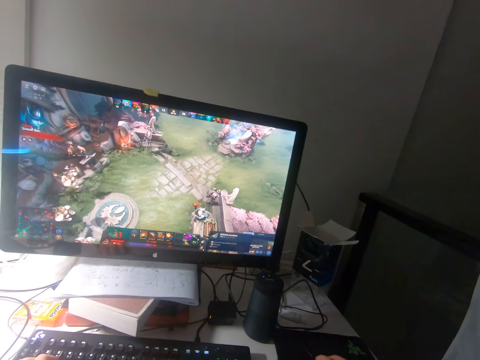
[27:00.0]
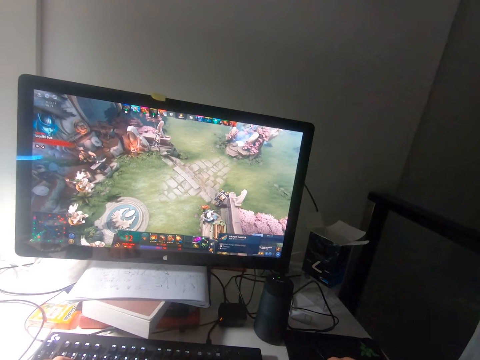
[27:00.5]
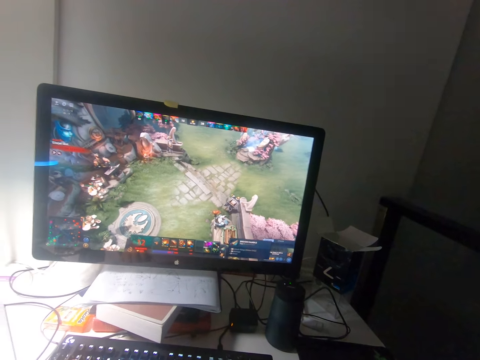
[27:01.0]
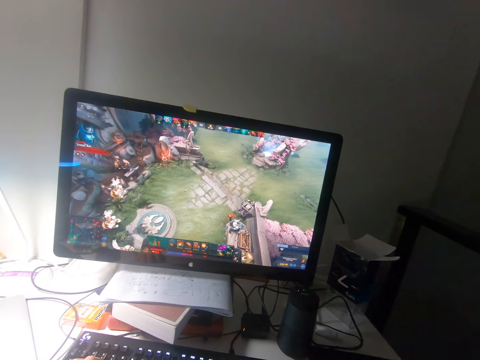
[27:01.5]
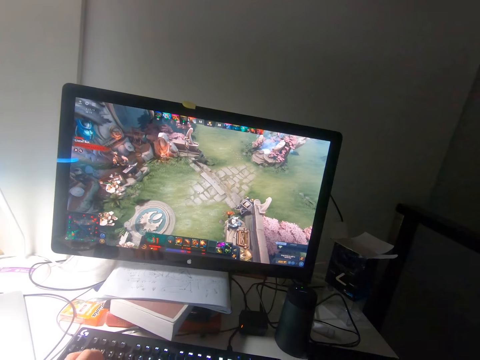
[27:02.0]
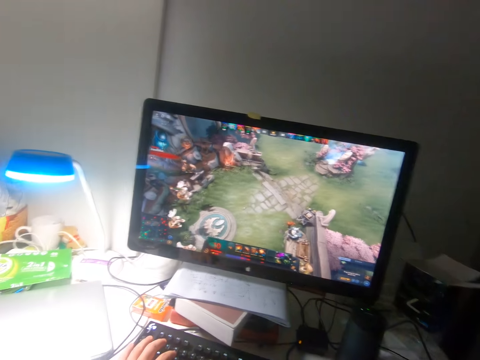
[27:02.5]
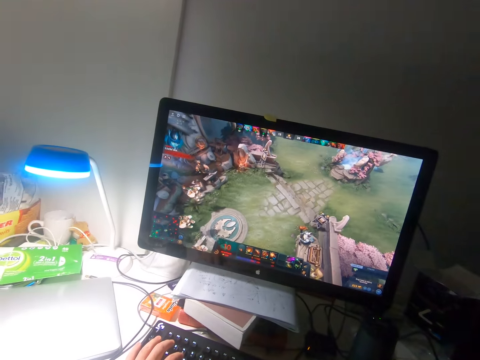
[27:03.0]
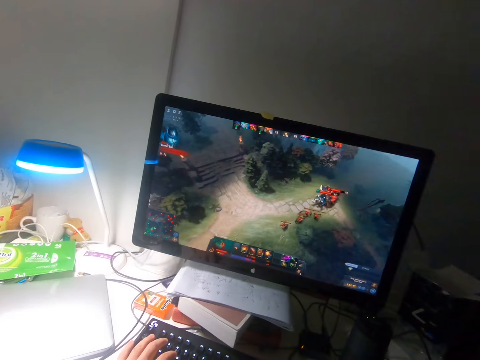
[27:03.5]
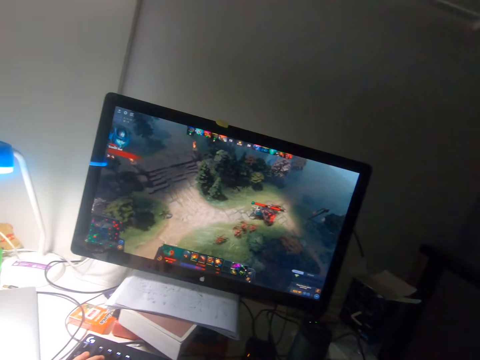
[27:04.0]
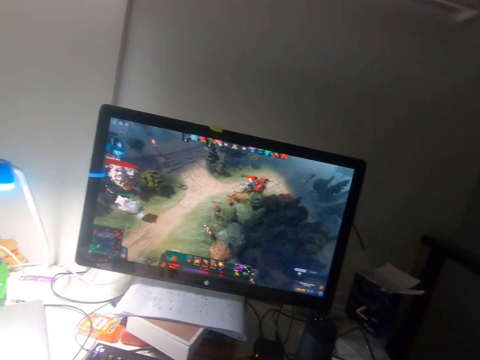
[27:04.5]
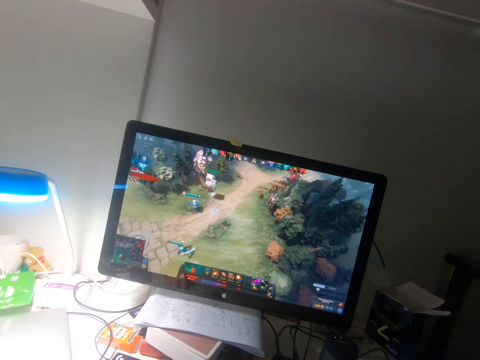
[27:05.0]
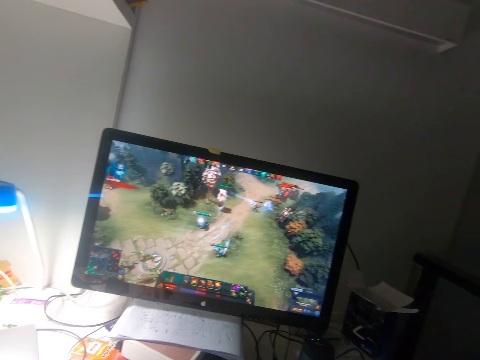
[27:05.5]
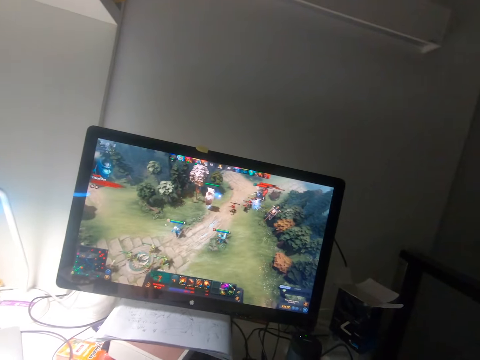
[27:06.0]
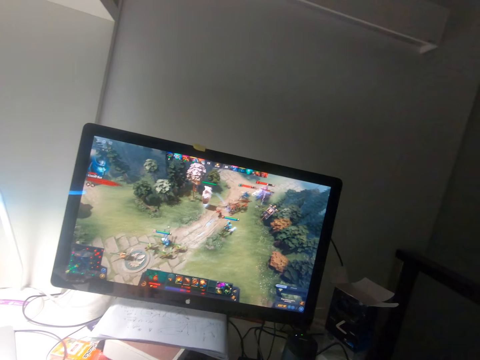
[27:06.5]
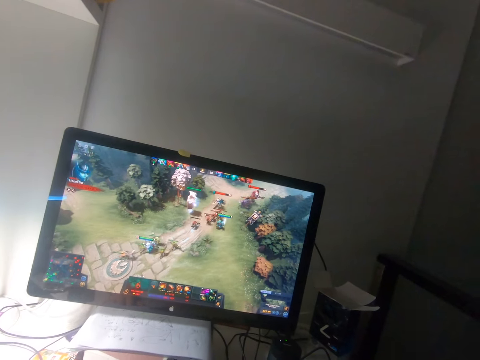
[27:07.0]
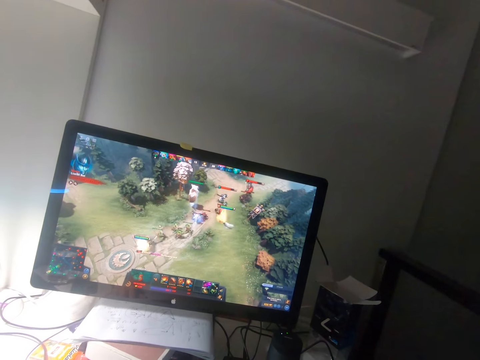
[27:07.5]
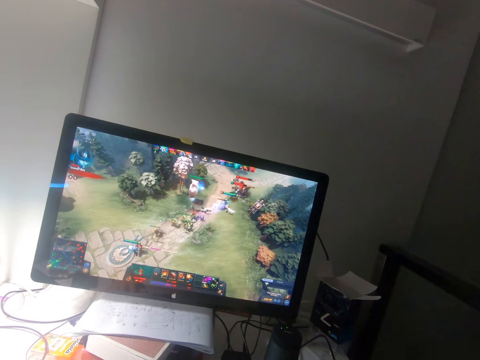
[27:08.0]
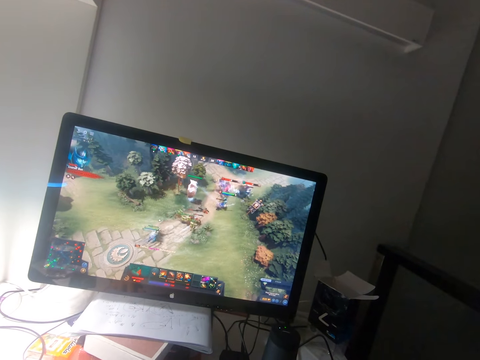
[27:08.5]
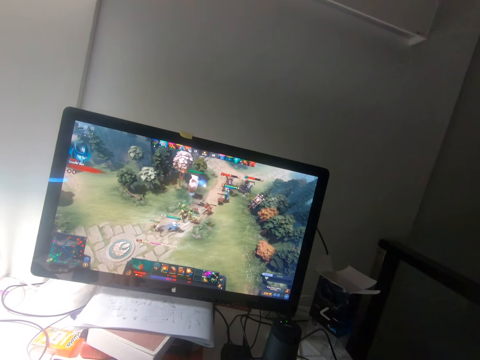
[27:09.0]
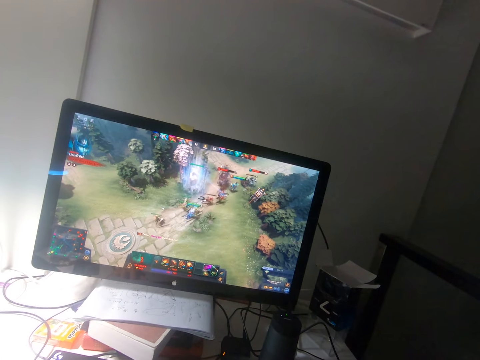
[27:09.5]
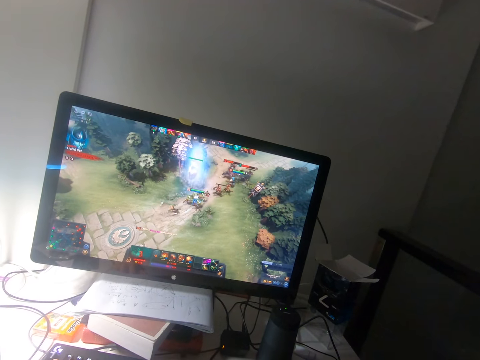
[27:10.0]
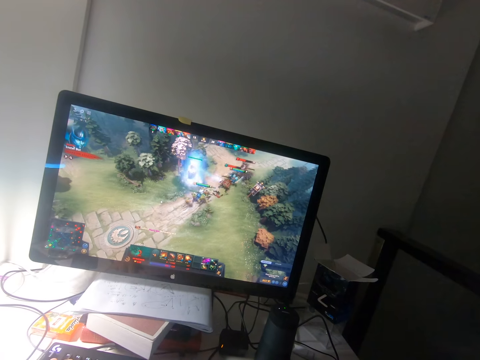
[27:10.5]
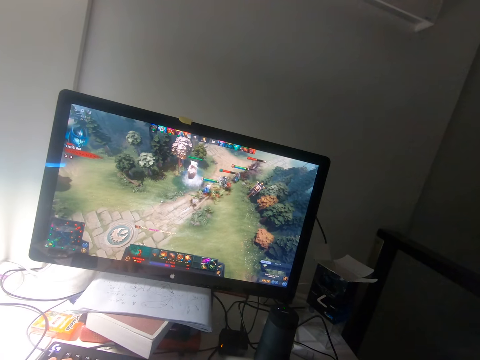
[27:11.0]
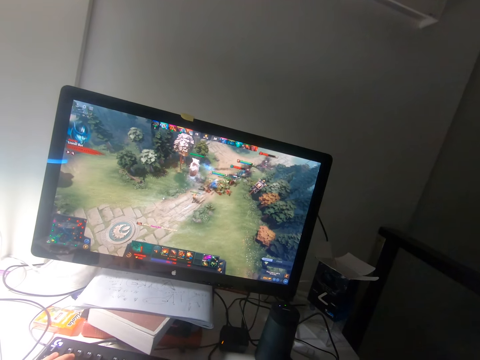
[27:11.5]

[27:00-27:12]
The camera wearer plays the game using the mouse.

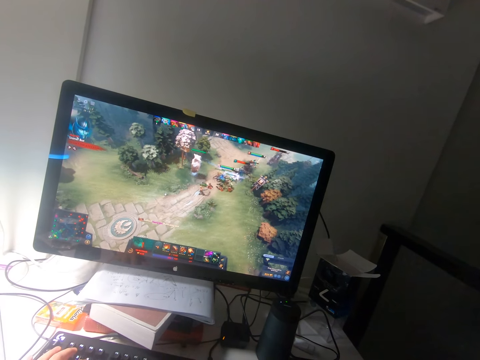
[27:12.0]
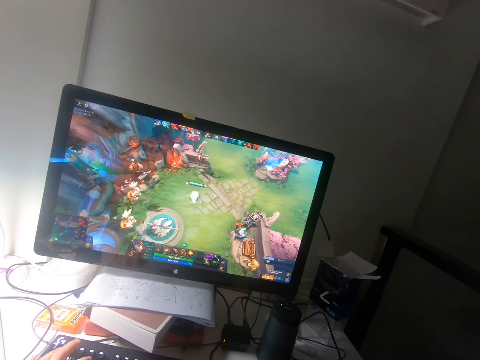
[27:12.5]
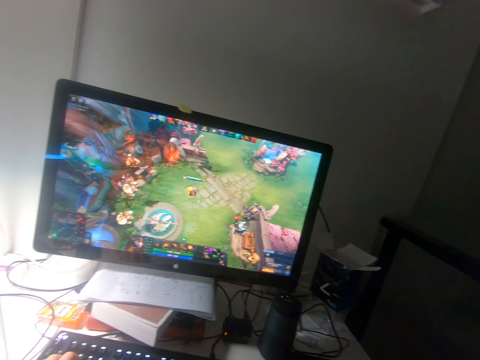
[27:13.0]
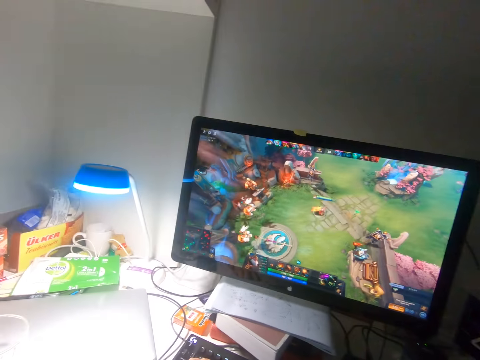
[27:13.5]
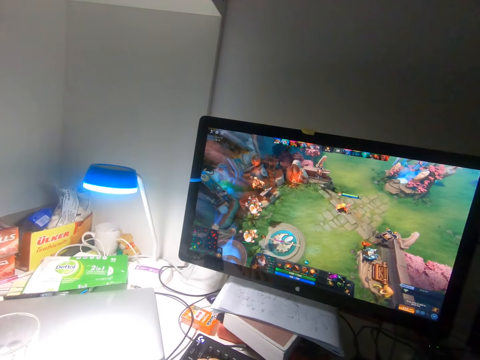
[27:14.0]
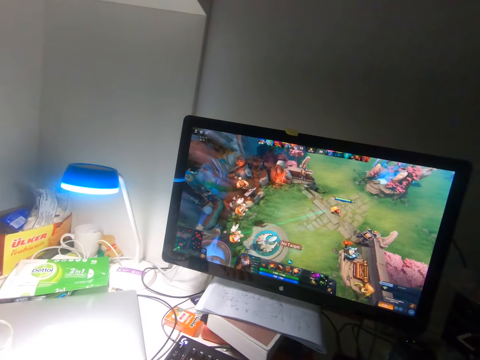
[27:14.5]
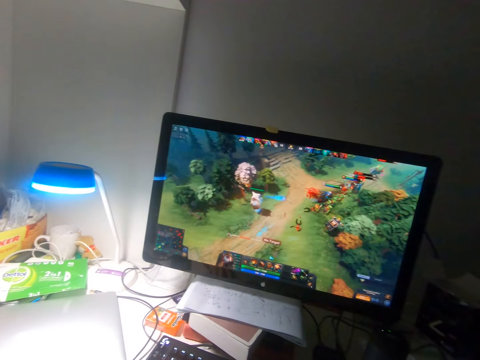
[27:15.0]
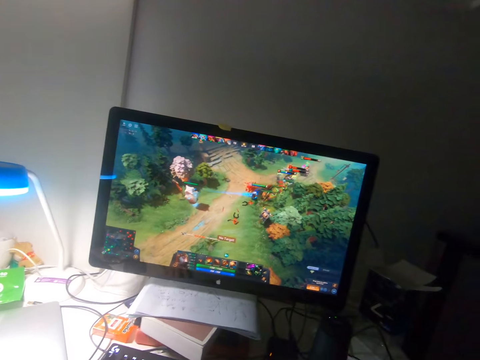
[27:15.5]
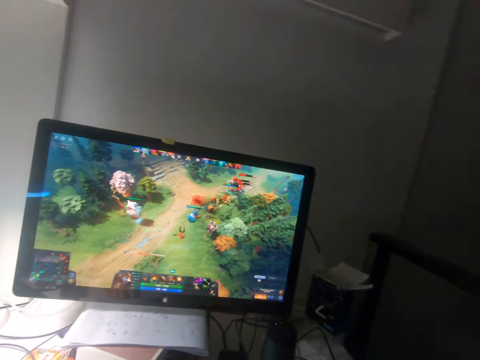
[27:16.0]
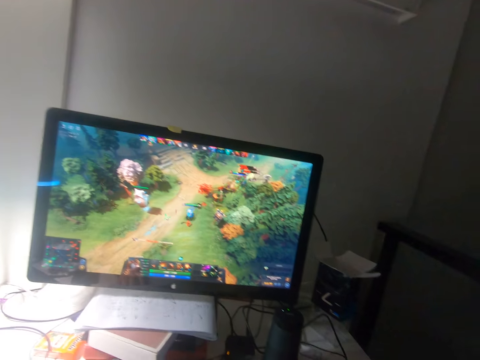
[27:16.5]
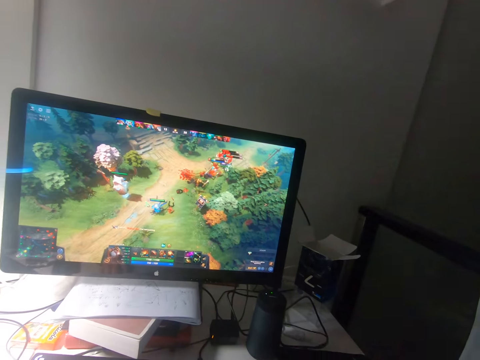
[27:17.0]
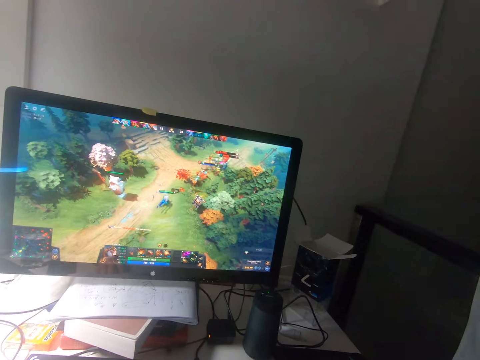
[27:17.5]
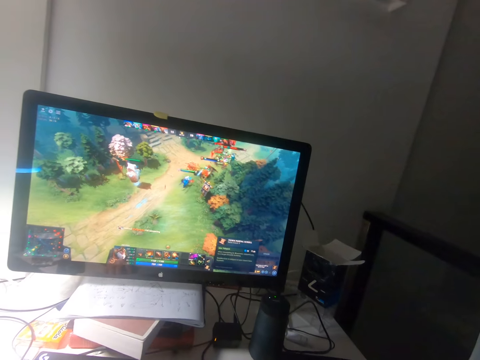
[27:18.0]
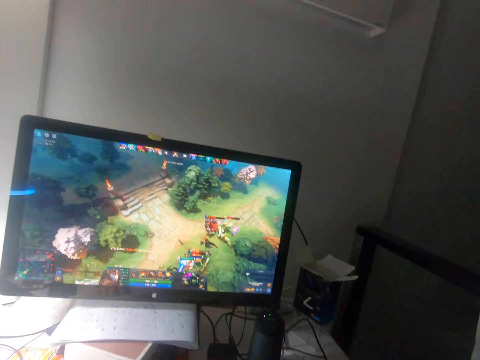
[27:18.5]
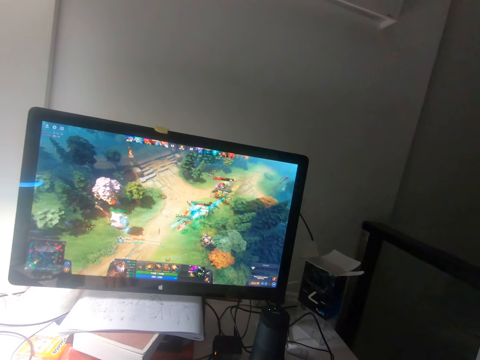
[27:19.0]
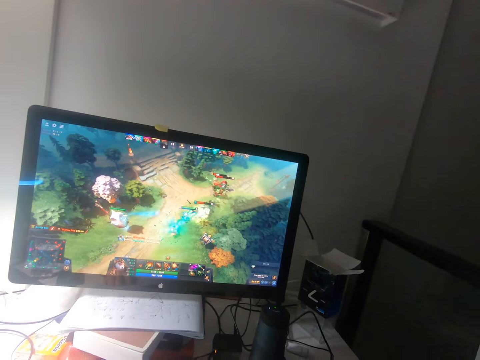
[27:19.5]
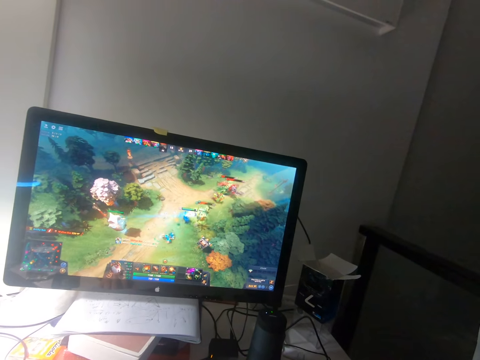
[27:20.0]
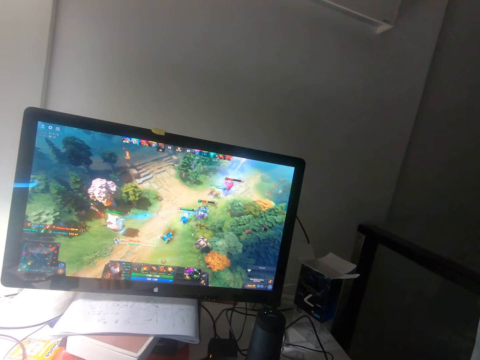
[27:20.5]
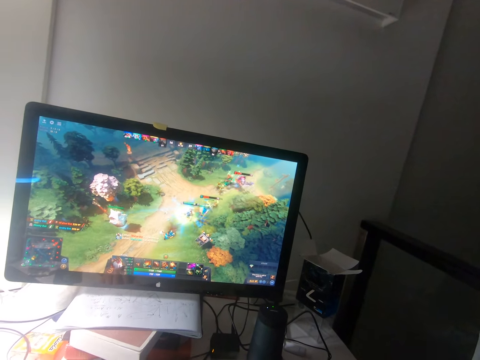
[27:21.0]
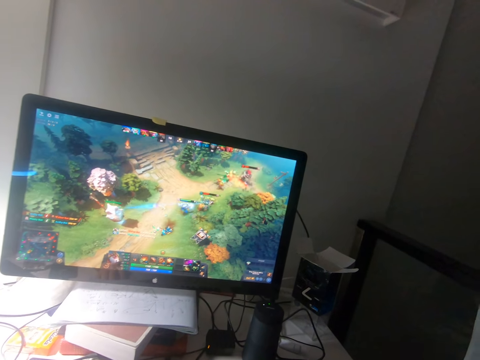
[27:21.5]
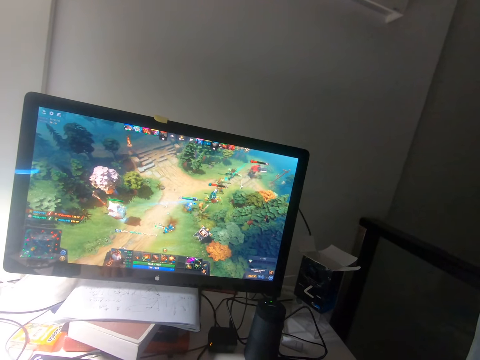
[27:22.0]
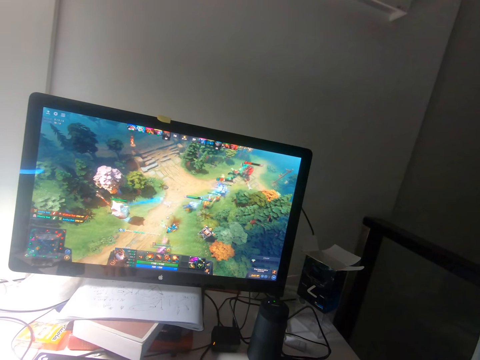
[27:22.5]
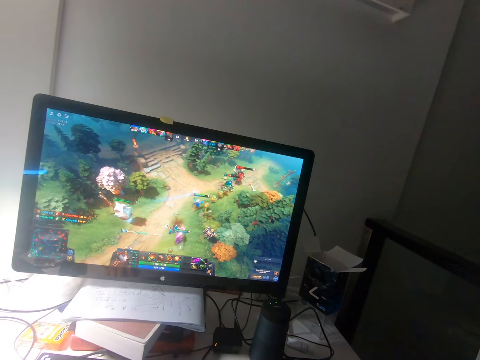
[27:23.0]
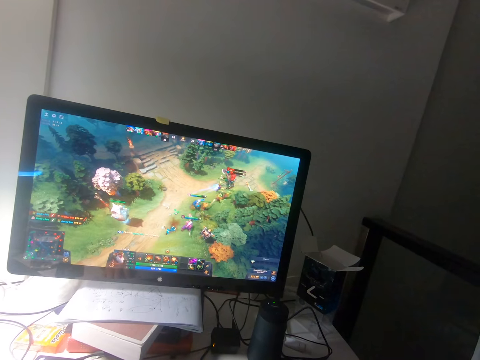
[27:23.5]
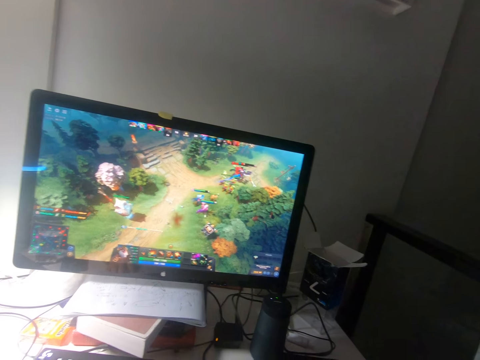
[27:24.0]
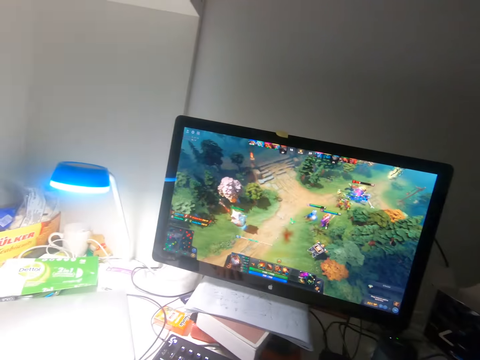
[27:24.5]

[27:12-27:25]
The camera wearer changes the setting of the game. They play the game on the computer using the mouse.
